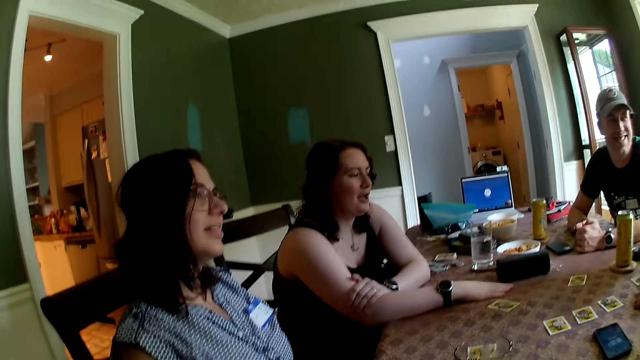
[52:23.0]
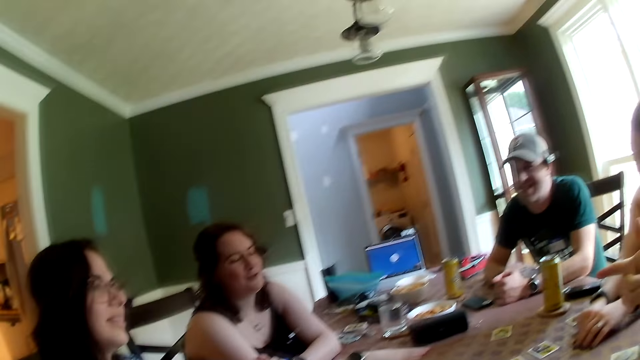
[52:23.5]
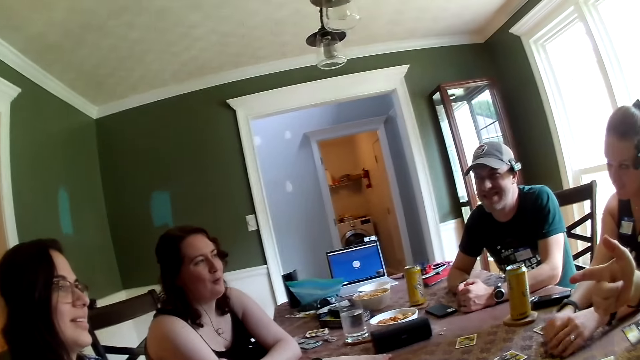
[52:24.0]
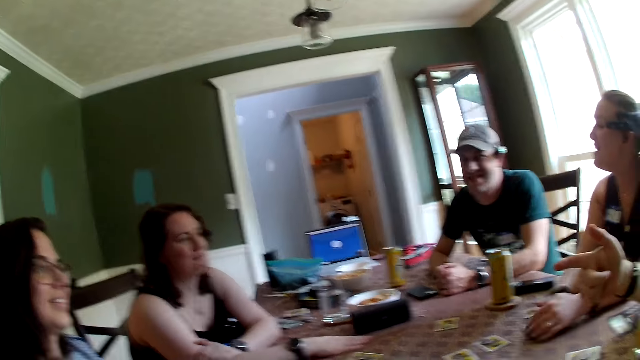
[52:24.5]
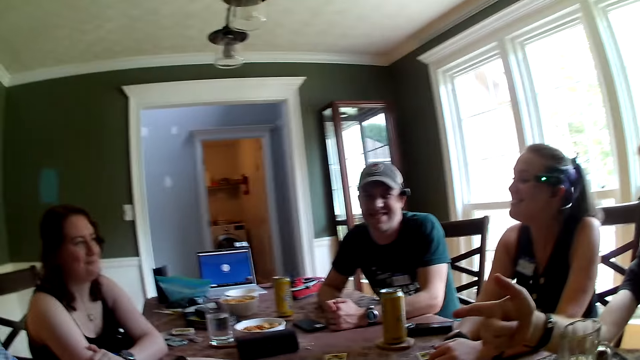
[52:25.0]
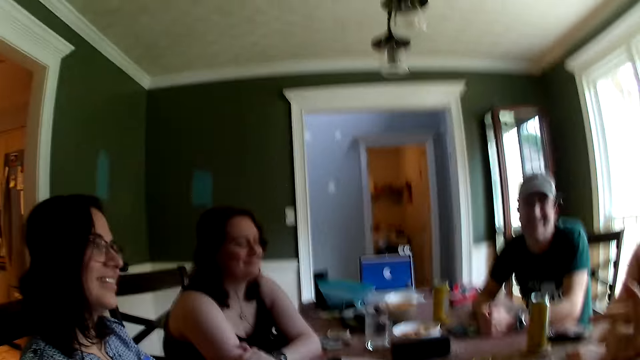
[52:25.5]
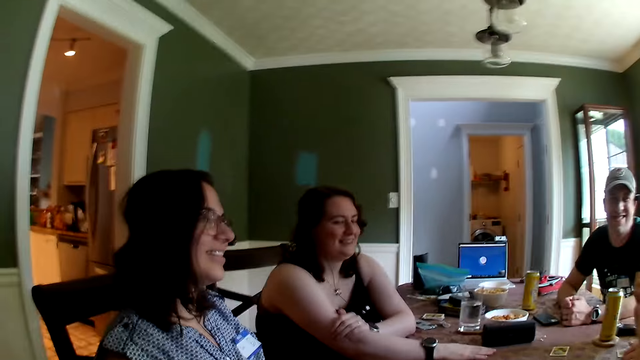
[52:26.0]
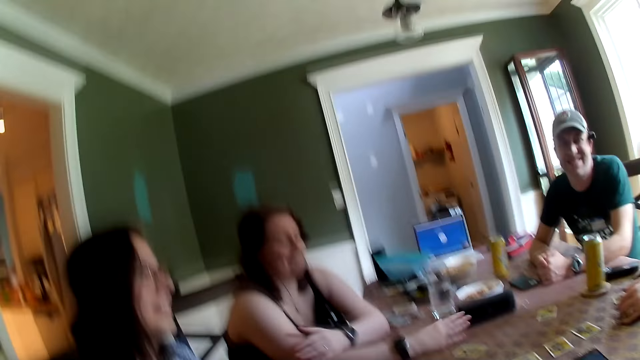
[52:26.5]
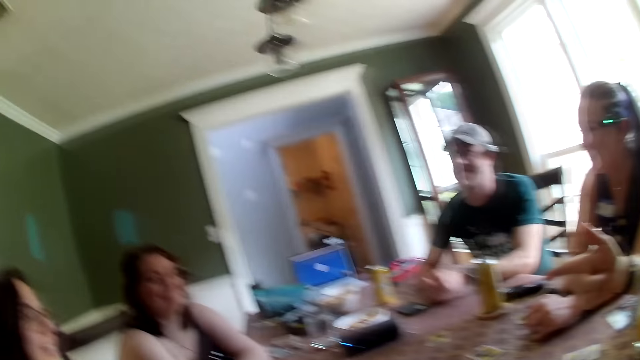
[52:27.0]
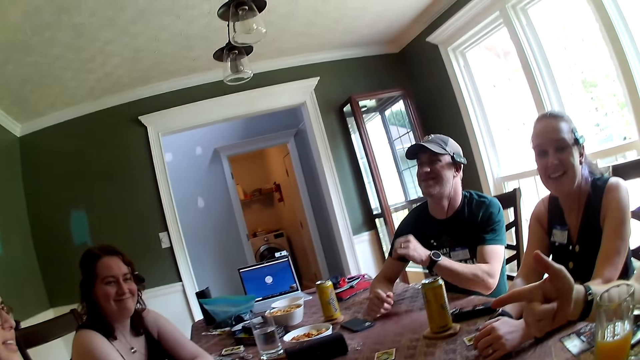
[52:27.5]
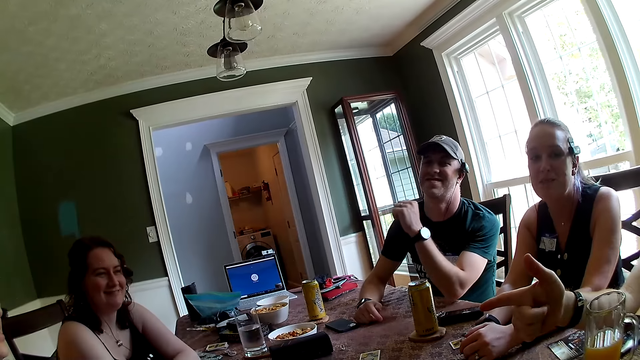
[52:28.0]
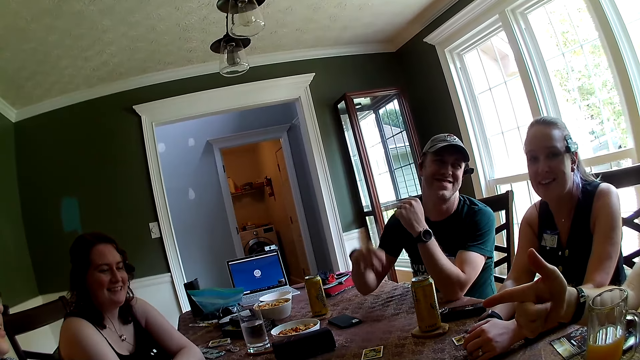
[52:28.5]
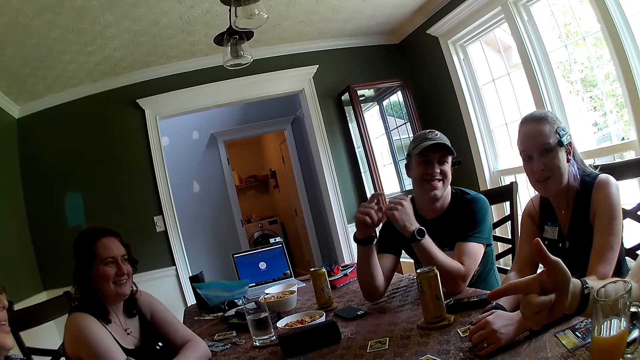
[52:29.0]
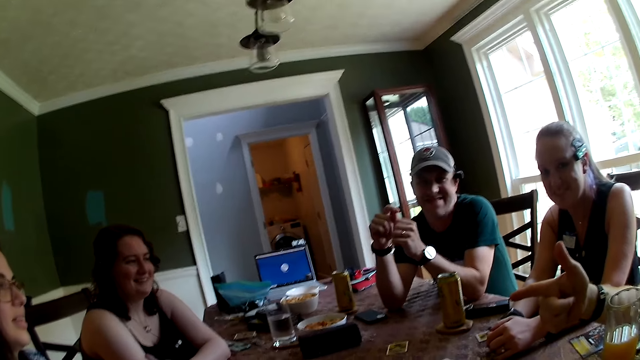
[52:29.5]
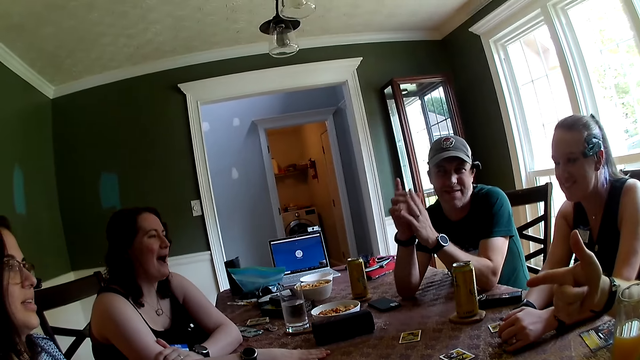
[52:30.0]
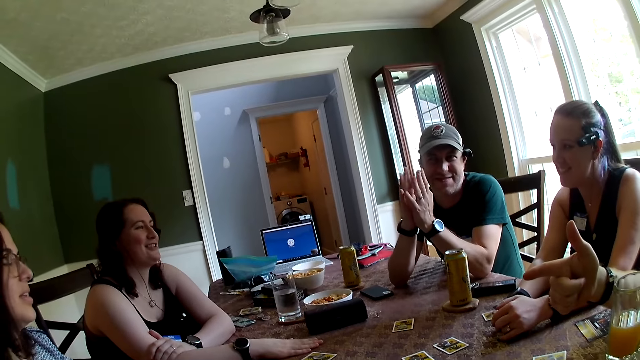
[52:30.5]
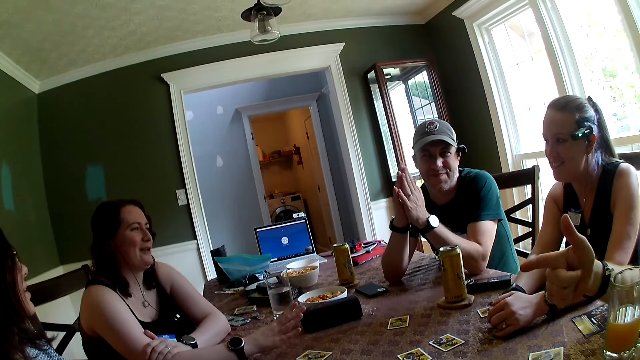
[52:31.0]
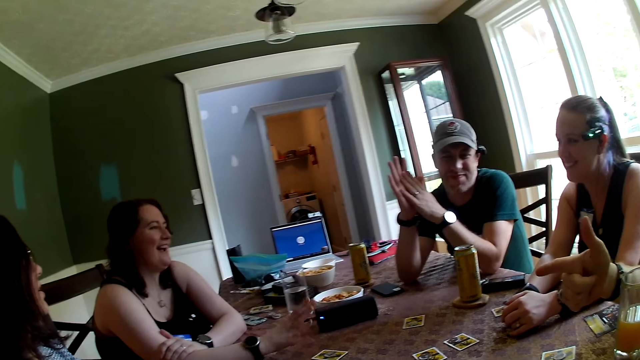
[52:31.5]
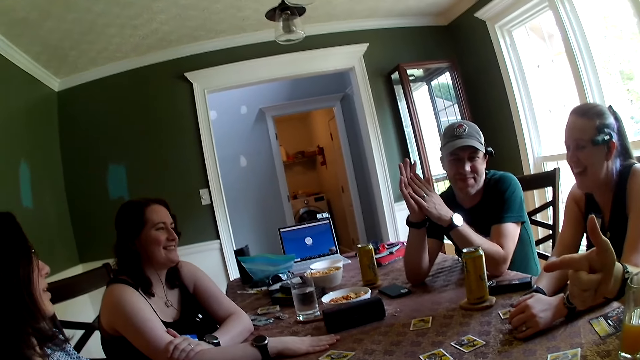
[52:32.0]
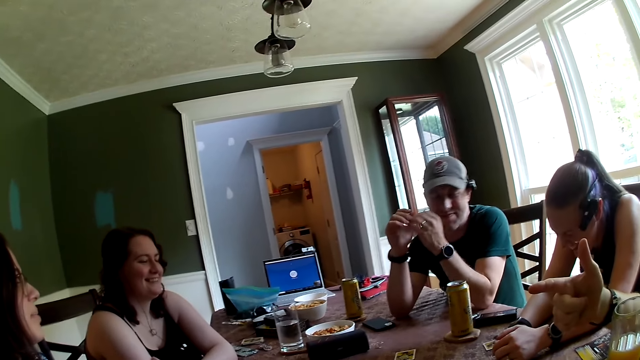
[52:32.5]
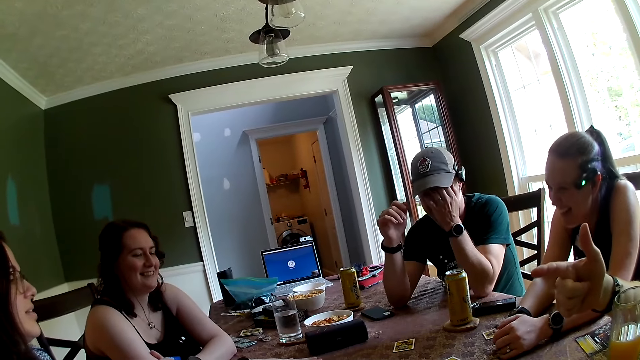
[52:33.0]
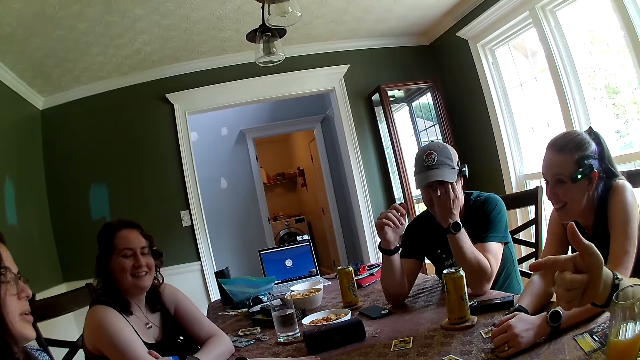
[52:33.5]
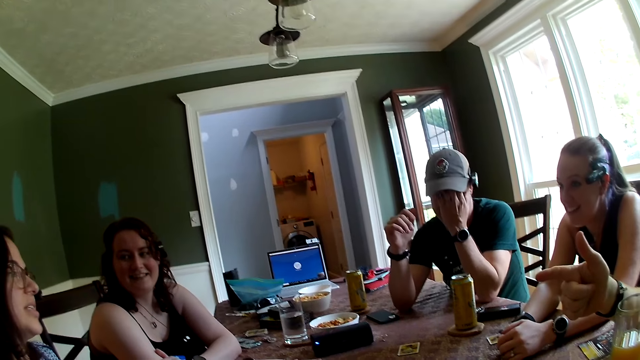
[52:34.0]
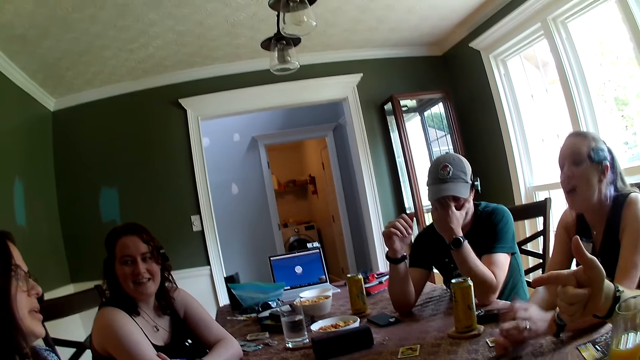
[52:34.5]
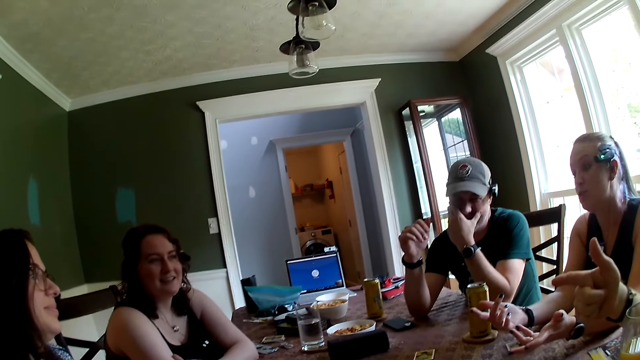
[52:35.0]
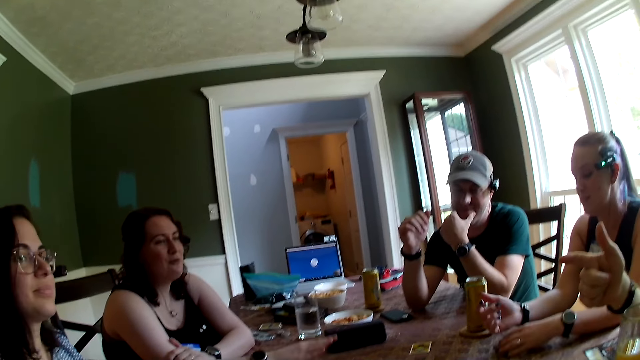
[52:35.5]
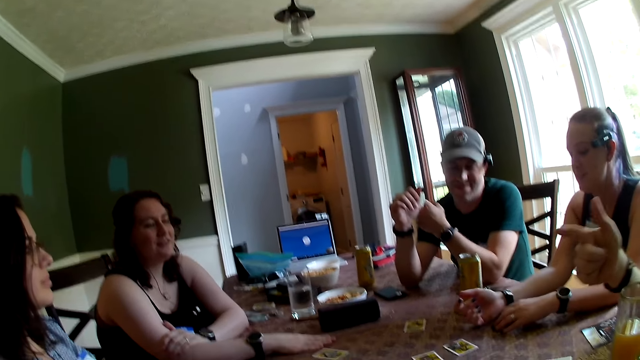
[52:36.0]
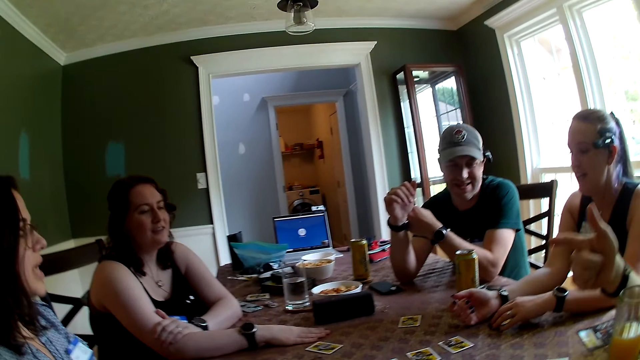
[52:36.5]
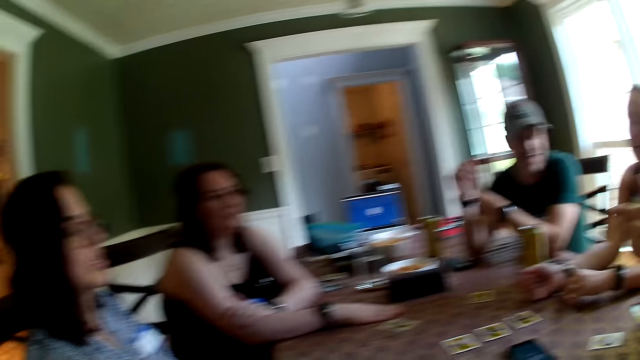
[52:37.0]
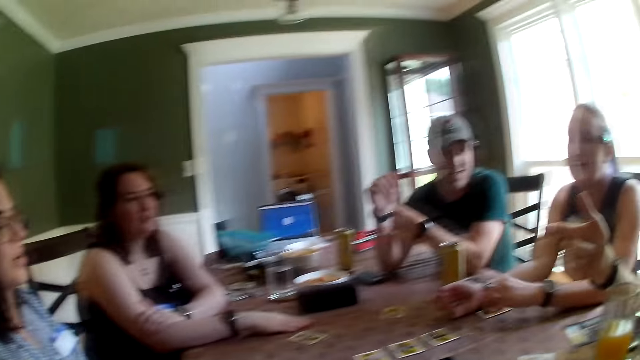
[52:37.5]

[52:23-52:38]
A woman converses with the group of people in the dining area. Another woman converses with the group of people in the dining area. A third woman converses with the group of people in the dining area. A man rubs his hands against each other. The man touches his face with his left hand. The camera wearer converses with the group of people in the dining area.

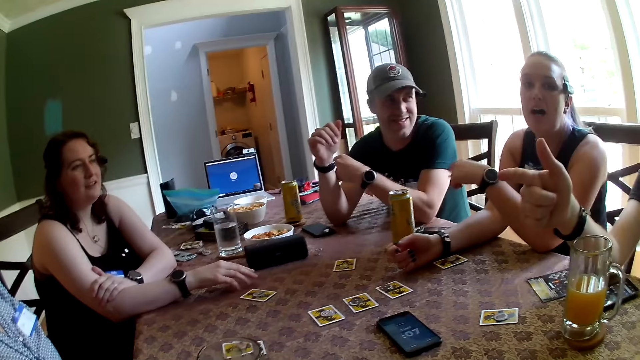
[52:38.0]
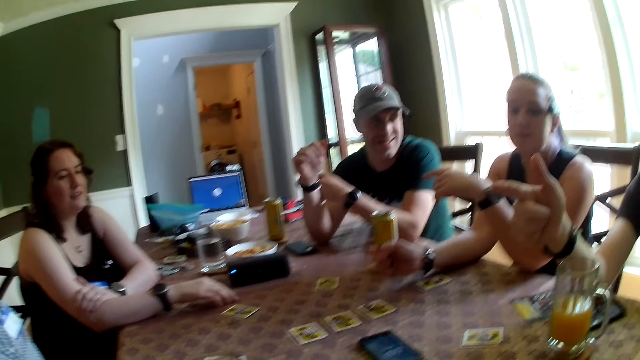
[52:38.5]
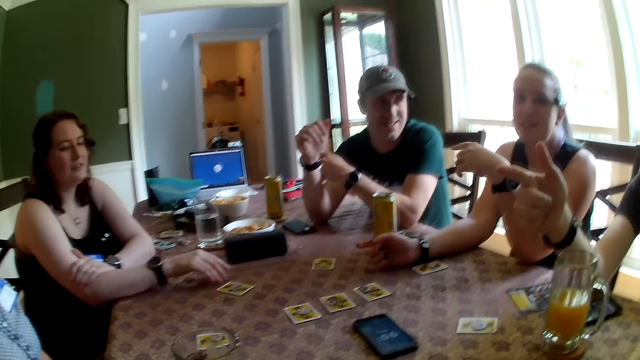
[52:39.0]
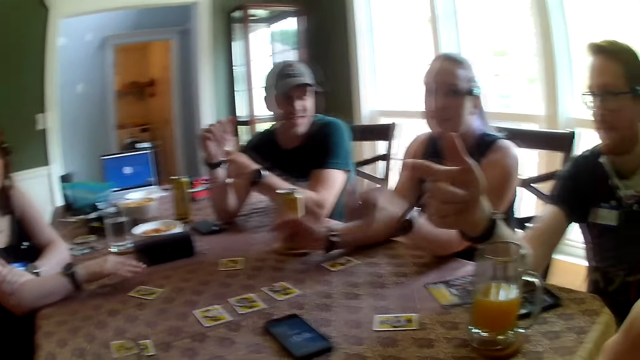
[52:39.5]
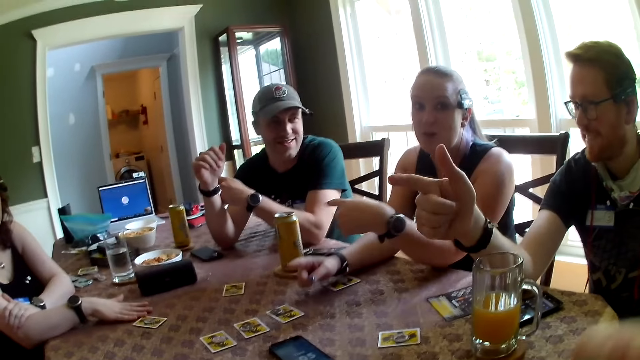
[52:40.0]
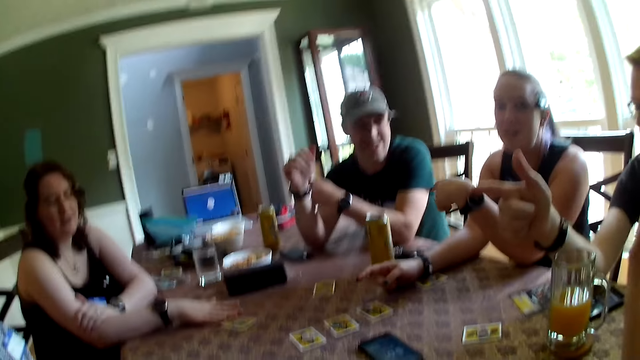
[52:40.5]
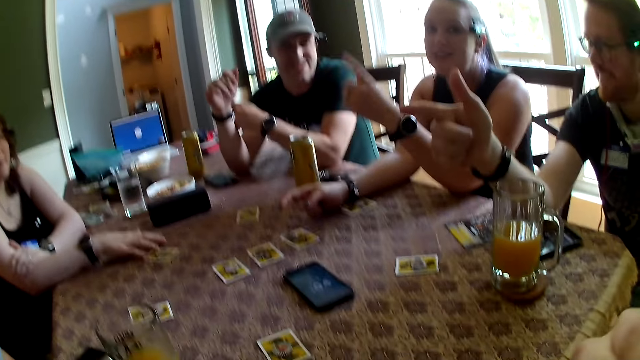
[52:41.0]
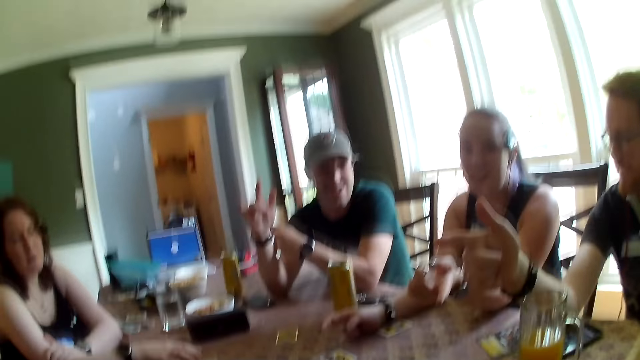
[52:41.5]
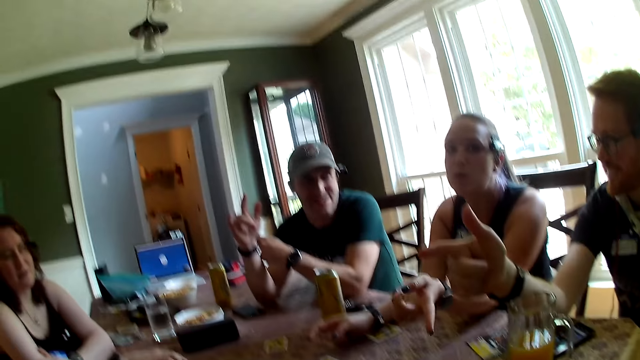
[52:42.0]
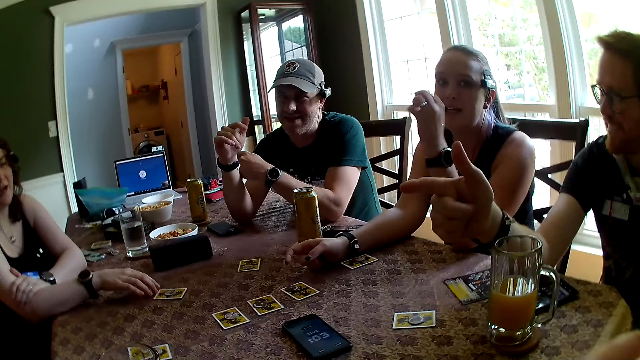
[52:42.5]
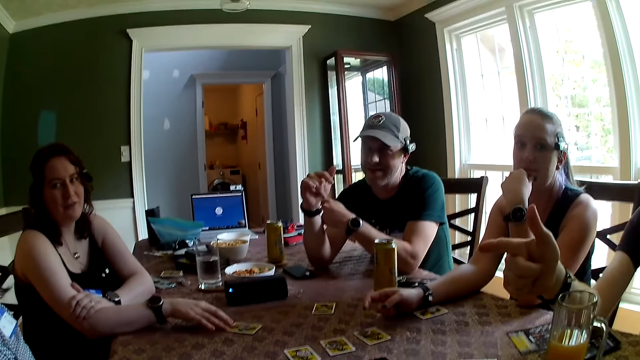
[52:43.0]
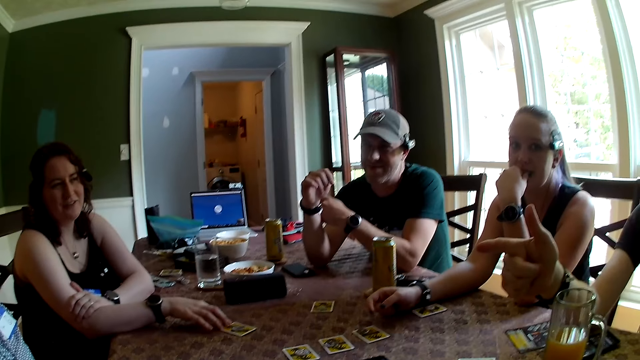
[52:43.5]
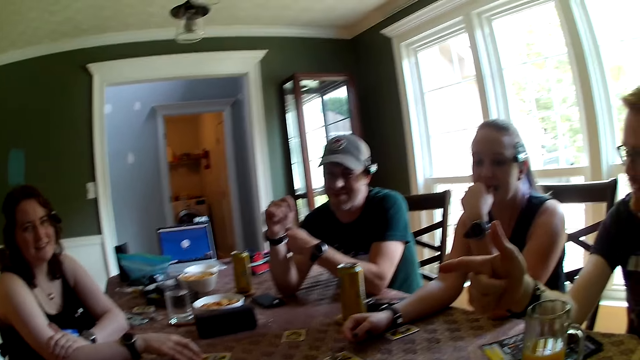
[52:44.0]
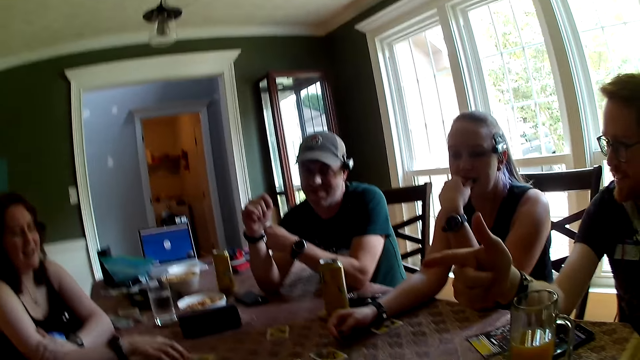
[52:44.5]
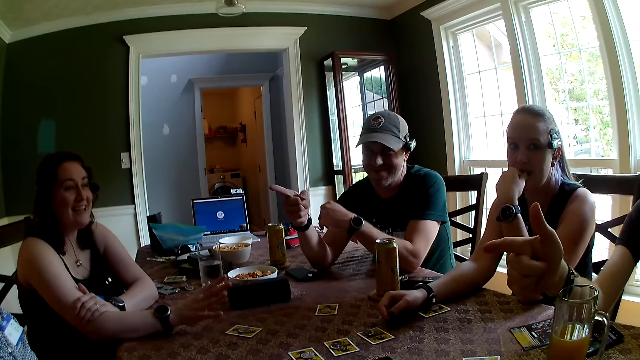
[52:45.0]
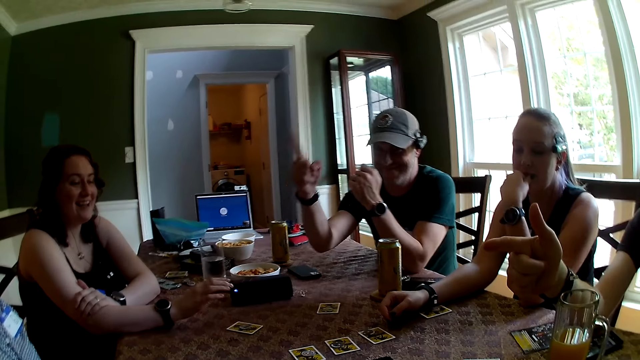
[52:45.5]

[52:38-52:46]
A woman points at a man with her left hand. The camera wearer touches his face with his right hand. The woman places her left hand on her mouth. The man points at another woman with his right hand. The man raises his right hand.
